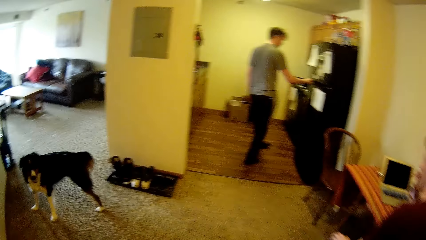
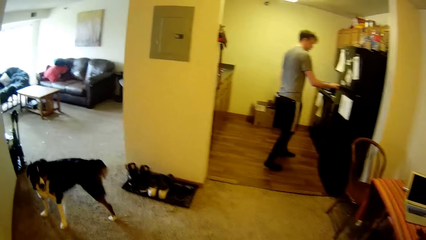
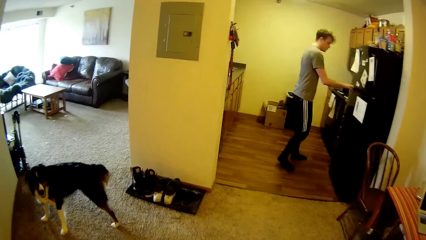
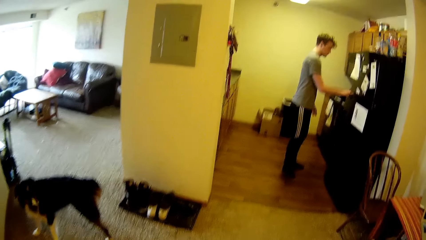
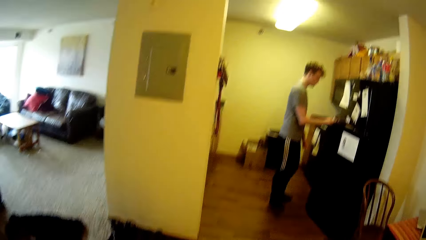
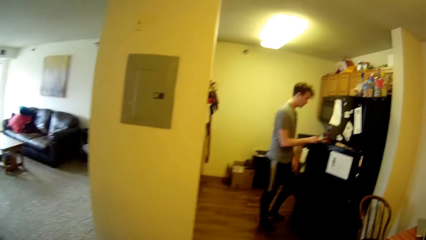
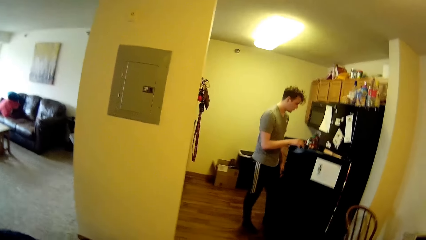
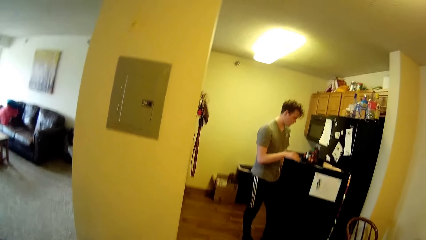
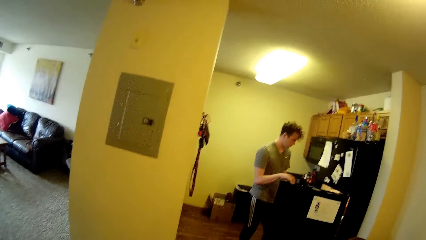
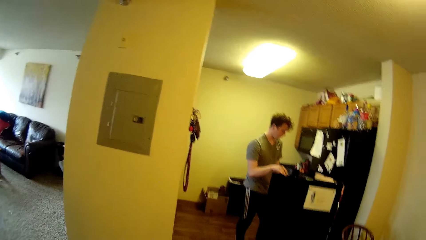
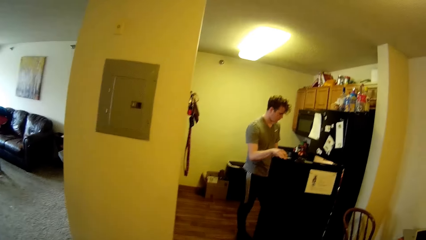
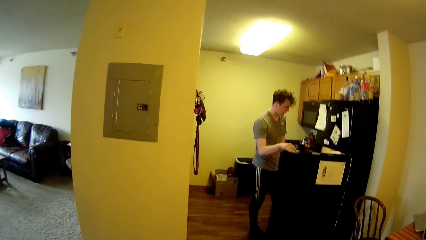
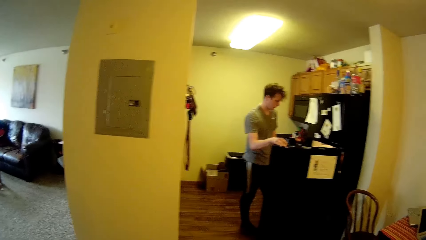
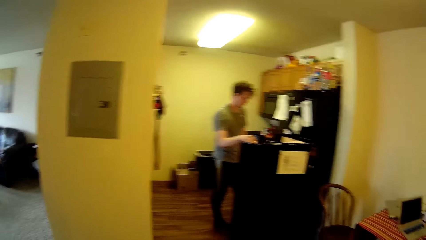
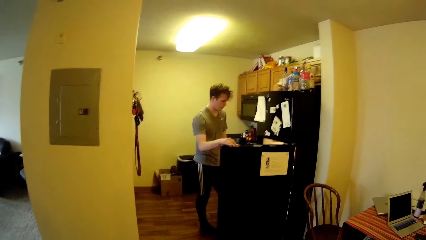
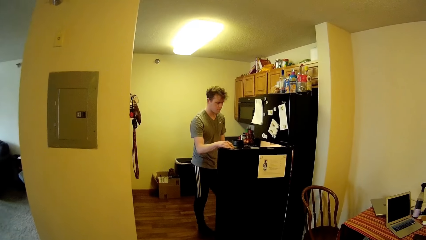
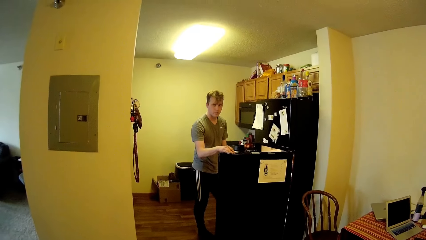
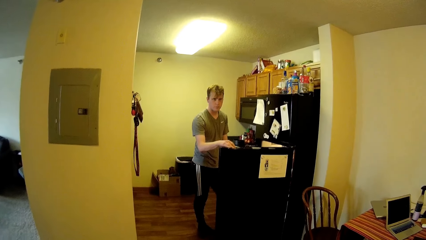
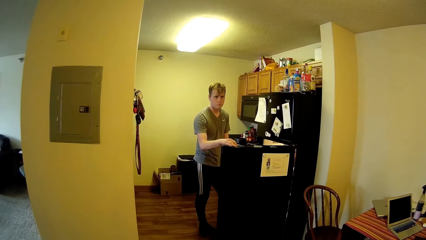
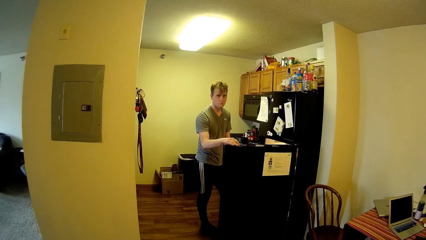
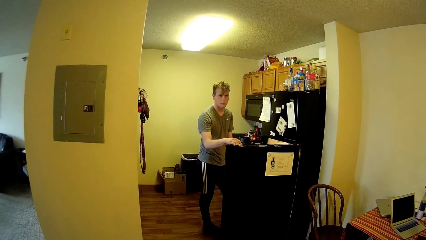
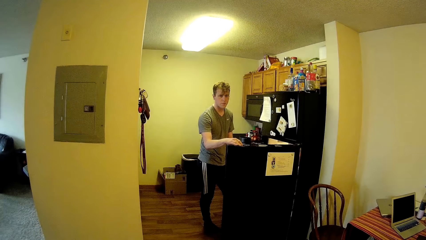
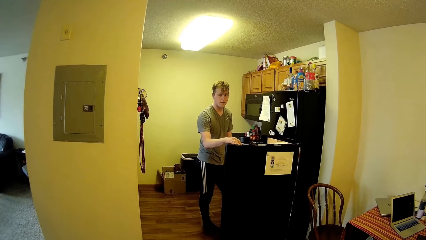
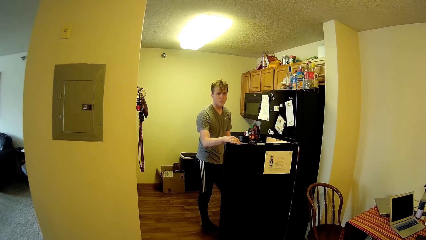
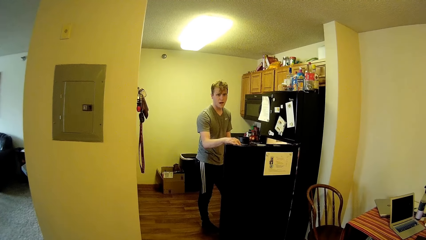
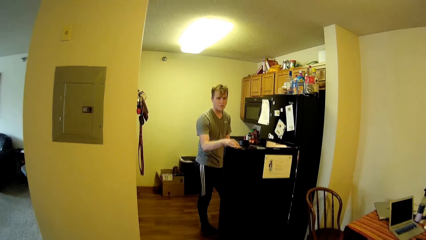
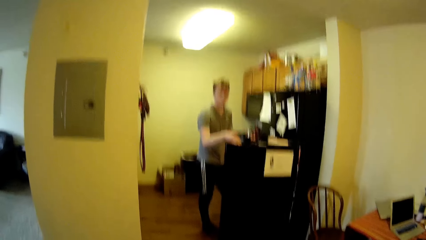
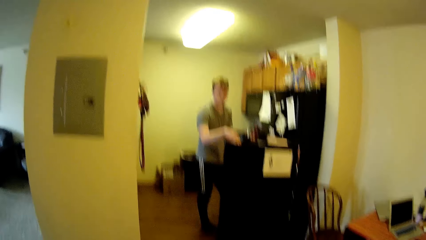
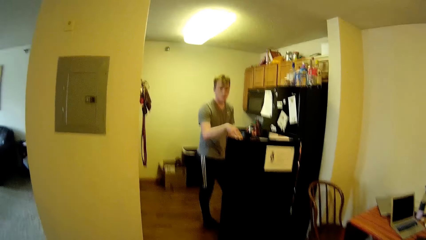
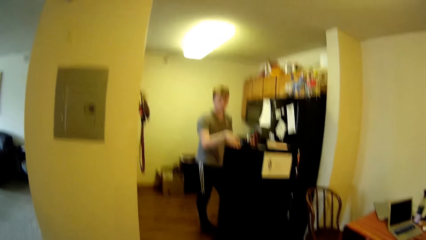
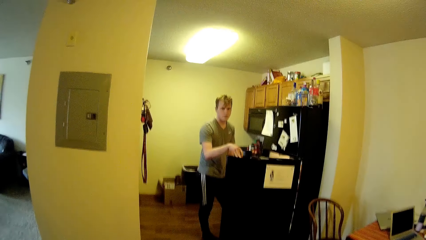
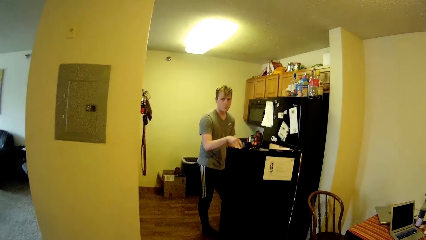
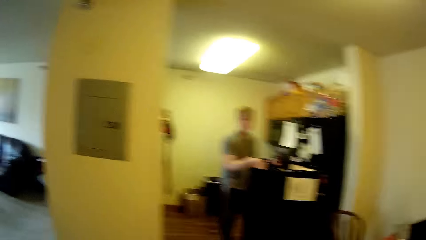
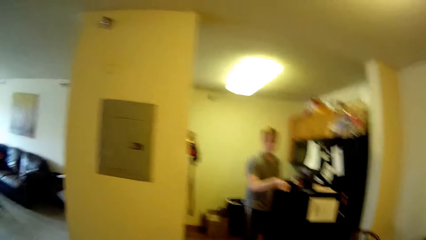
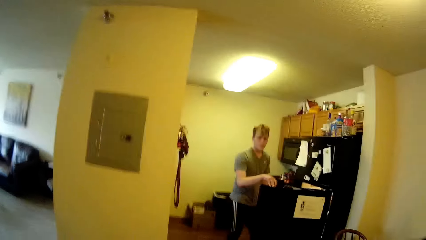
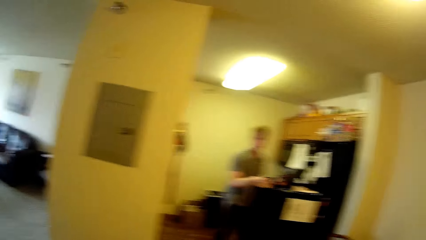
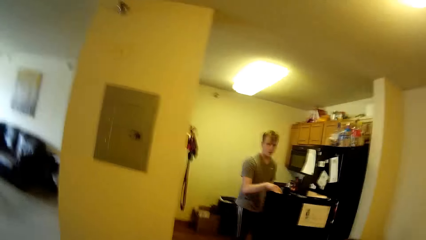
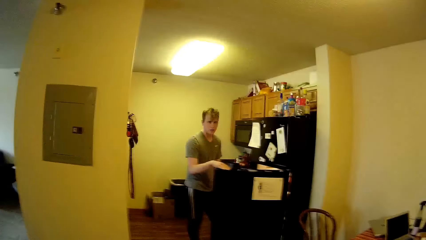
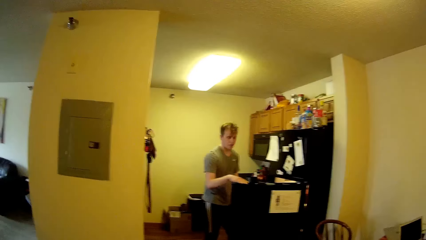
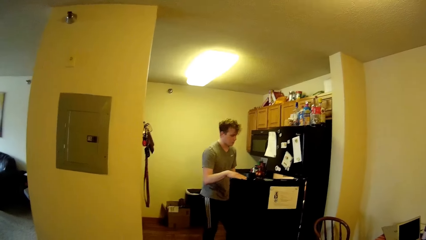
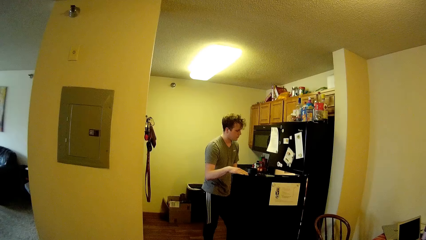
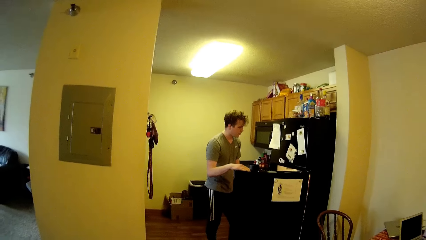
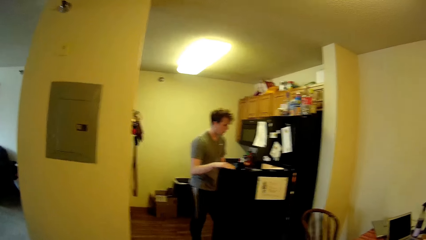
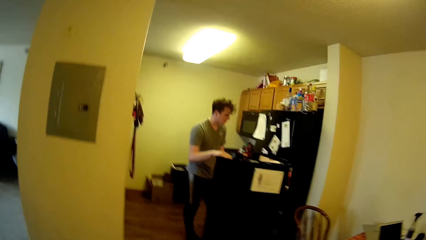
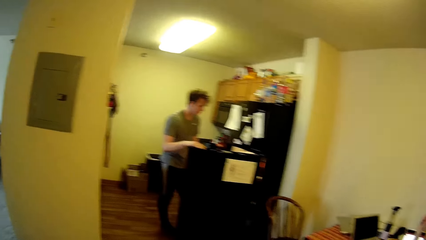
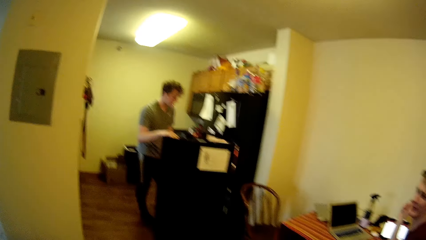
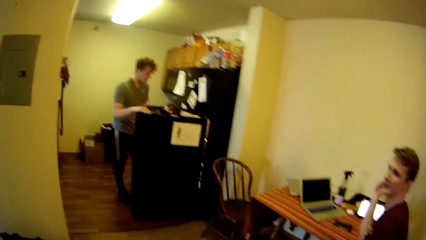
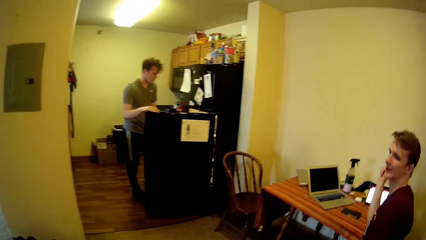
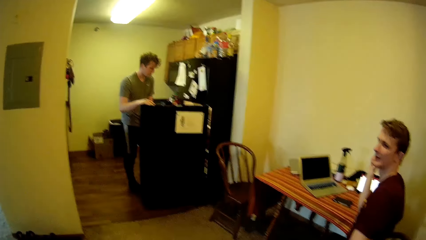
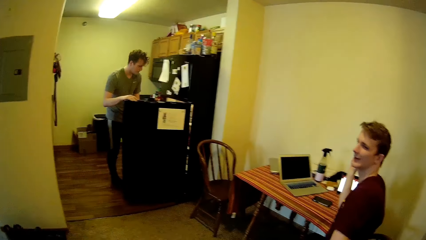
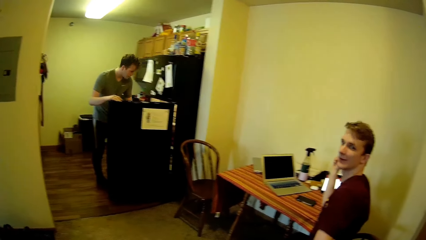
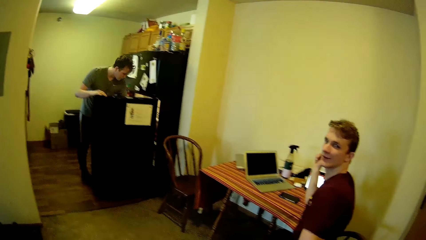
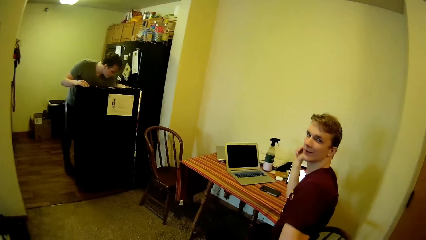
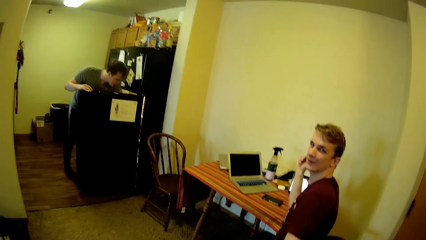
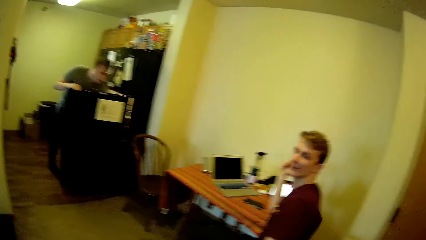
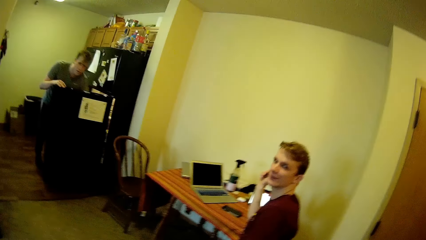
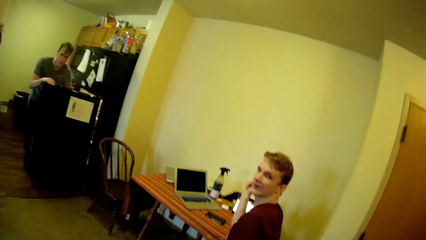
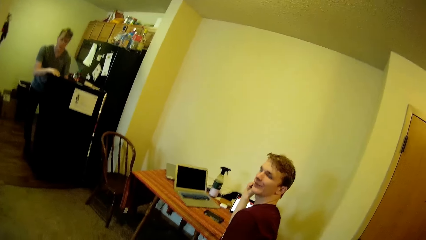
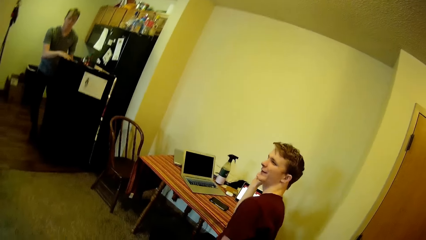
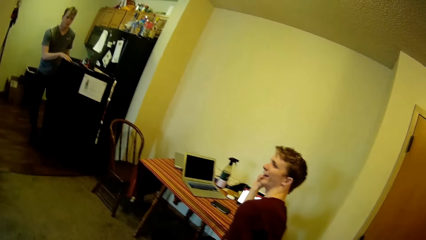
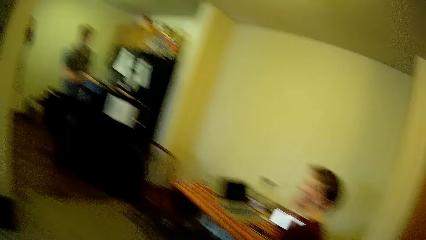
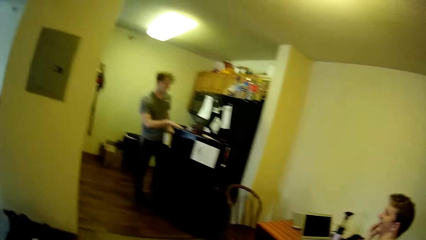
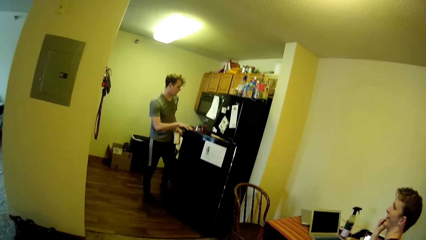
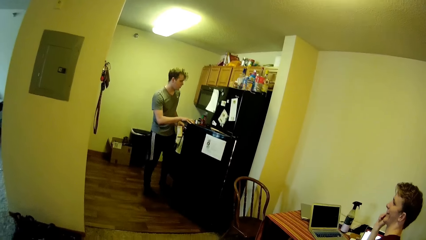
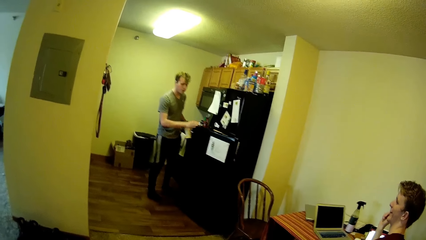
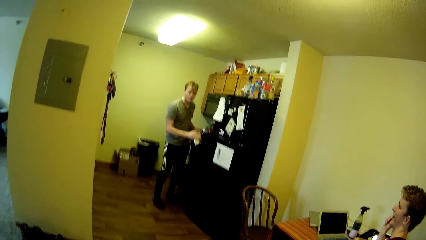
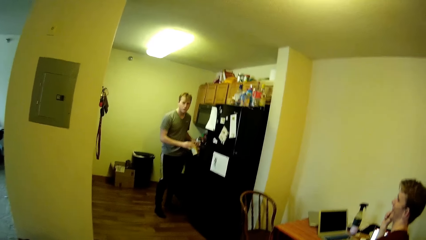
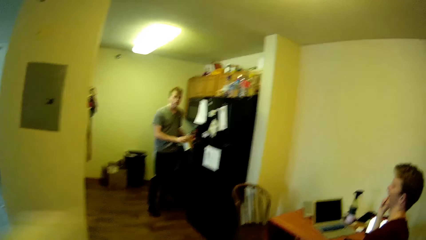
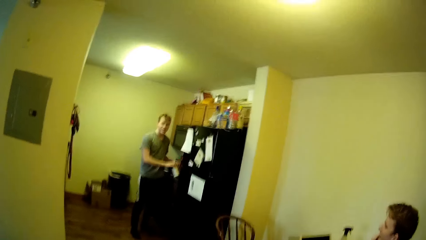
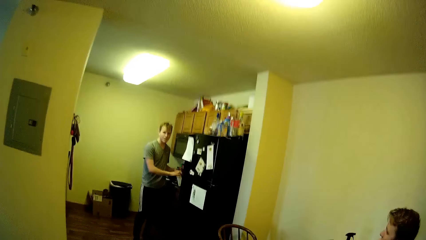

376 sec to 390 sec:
A man opens a fridge with his right hand. The man interacts with the camera wearer. He picks up a milk pack from the fridge. The camera wearer picks up something from the fridge. The man closes the fridge with his right hand.

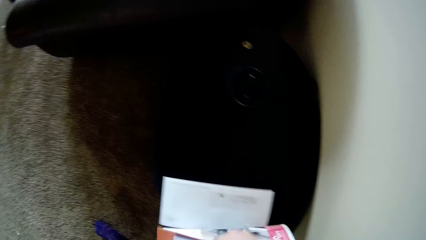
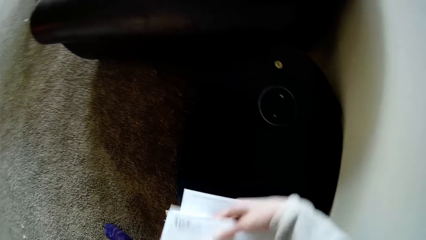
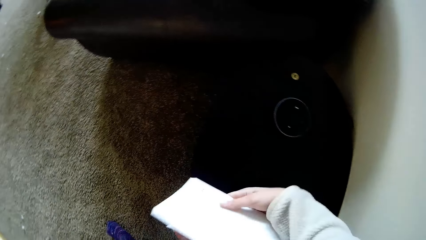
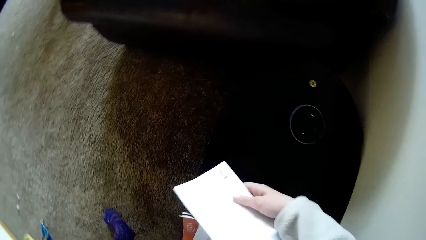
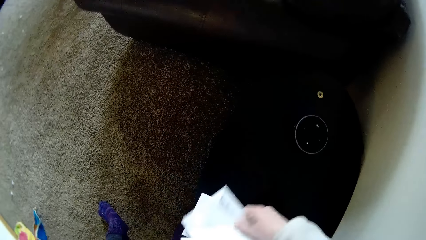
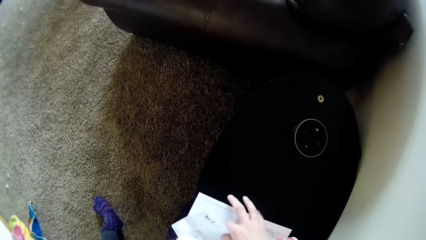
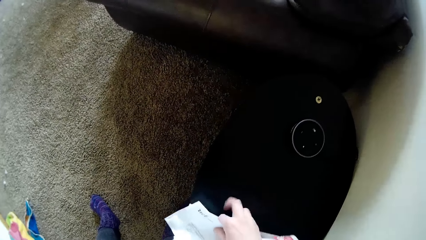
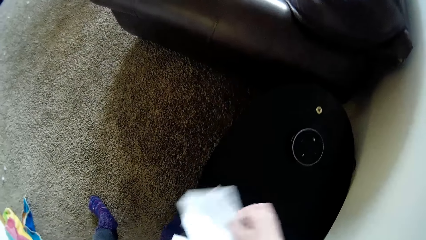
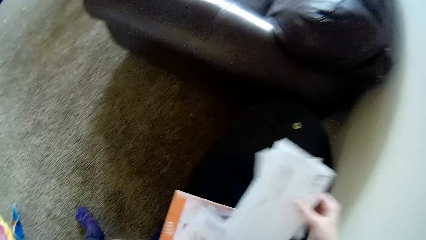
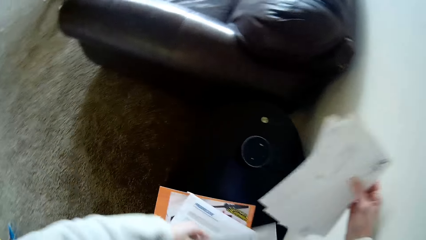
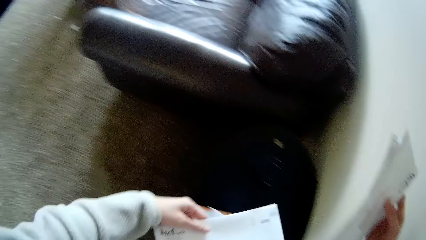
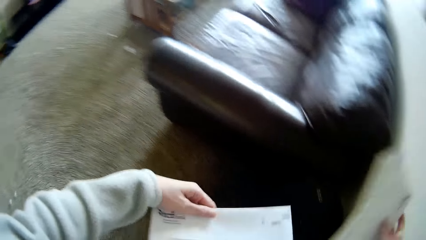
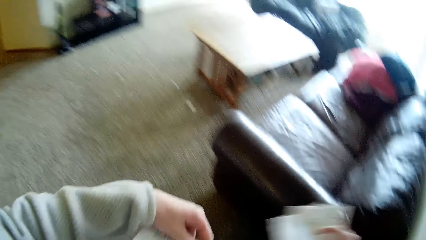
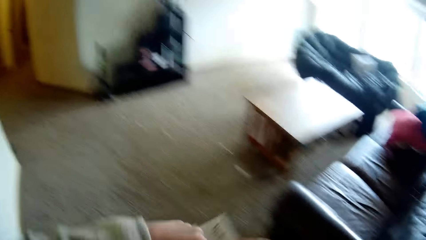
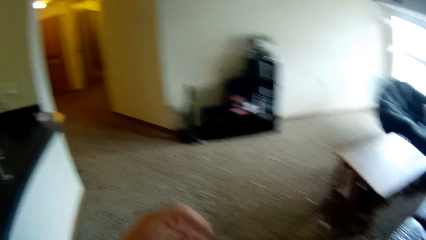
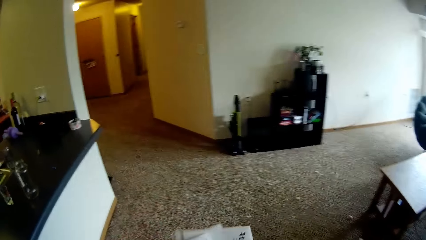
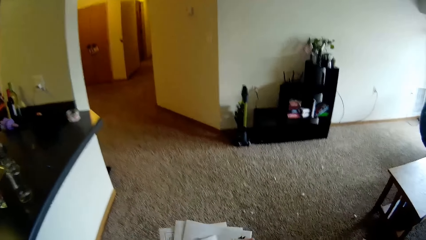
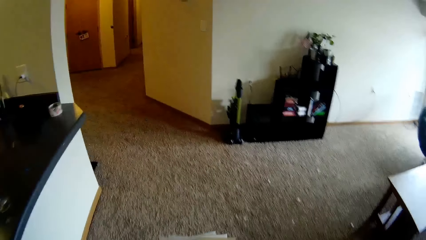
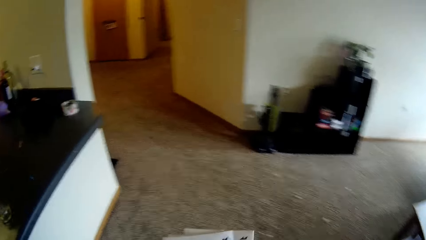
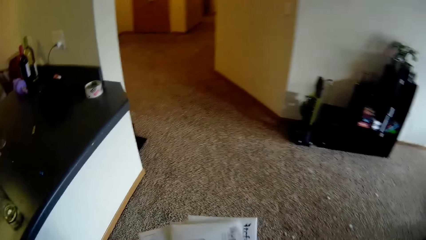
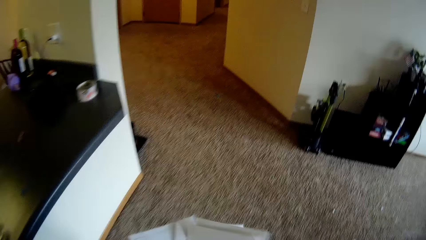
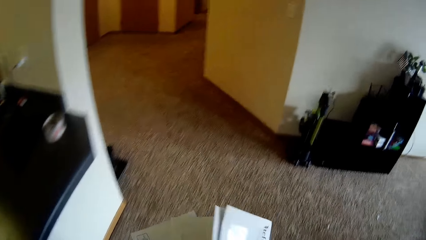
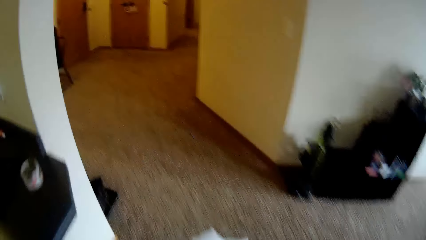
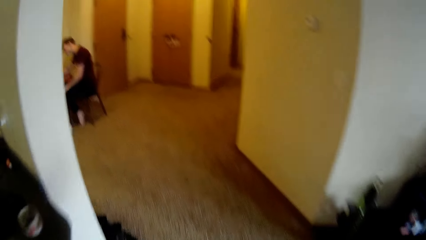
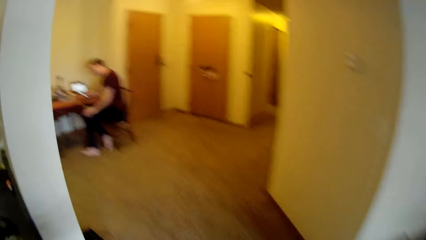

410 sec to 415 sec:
The camera wearer picks some envelopes from the table with her hands. She walks towards the dining table.
